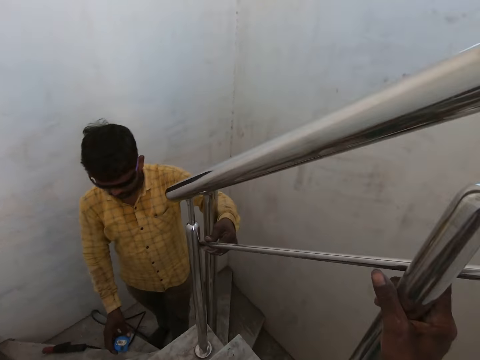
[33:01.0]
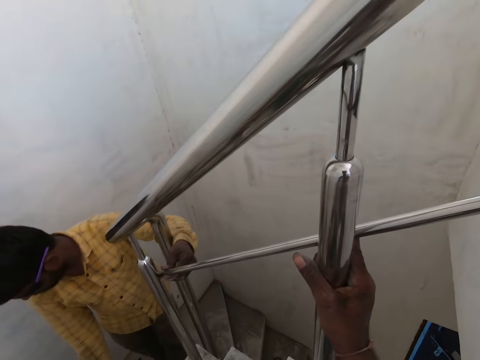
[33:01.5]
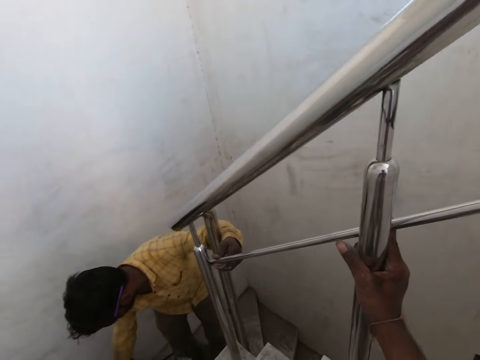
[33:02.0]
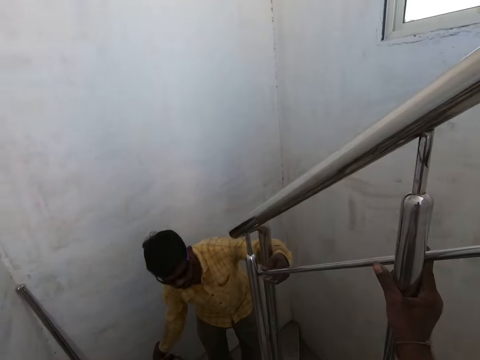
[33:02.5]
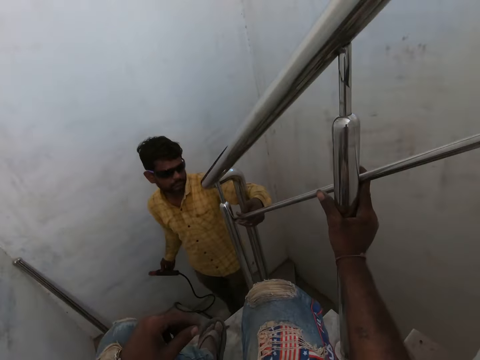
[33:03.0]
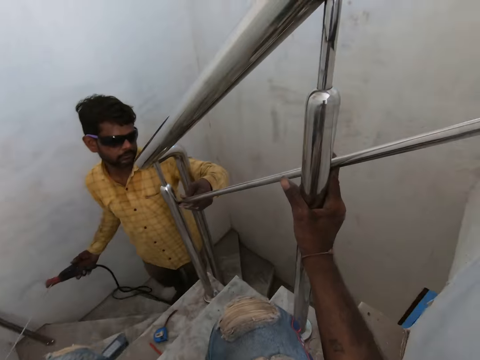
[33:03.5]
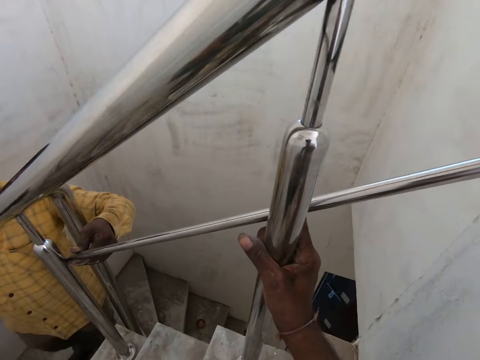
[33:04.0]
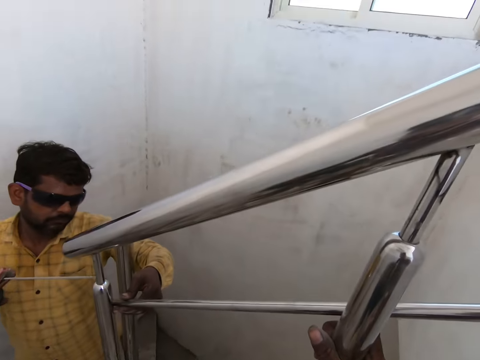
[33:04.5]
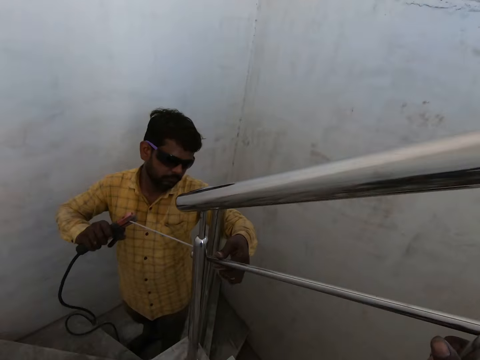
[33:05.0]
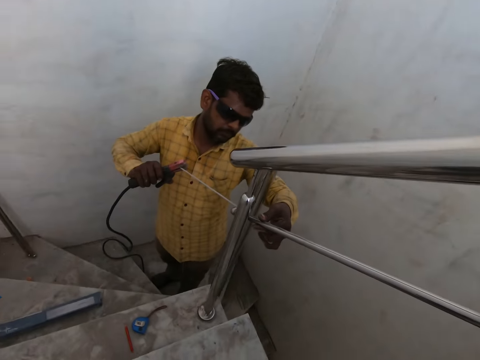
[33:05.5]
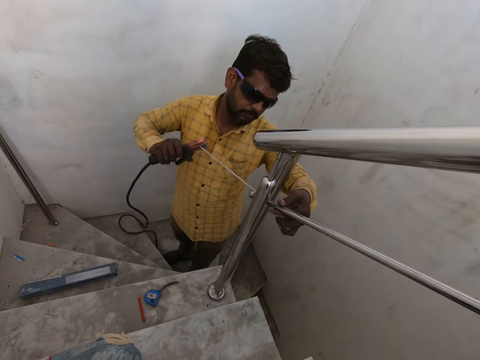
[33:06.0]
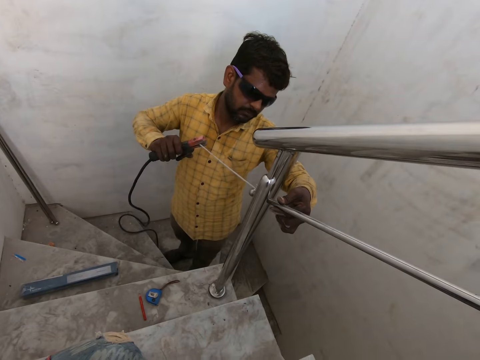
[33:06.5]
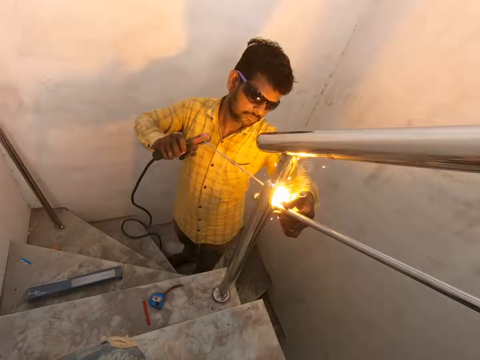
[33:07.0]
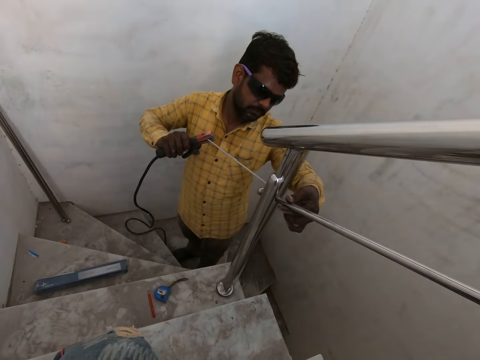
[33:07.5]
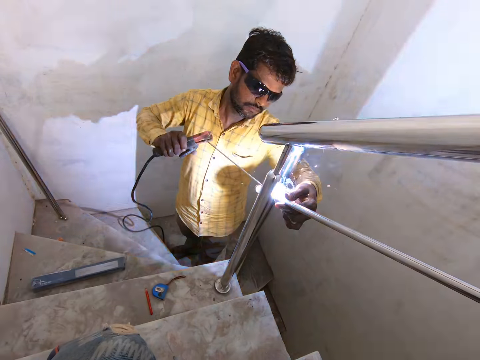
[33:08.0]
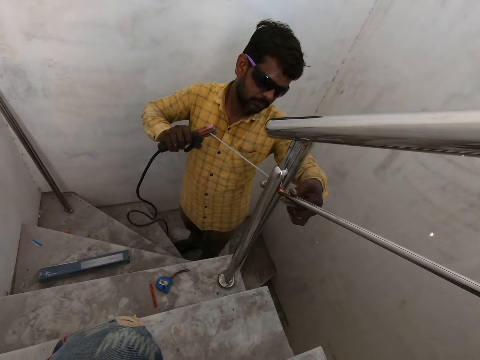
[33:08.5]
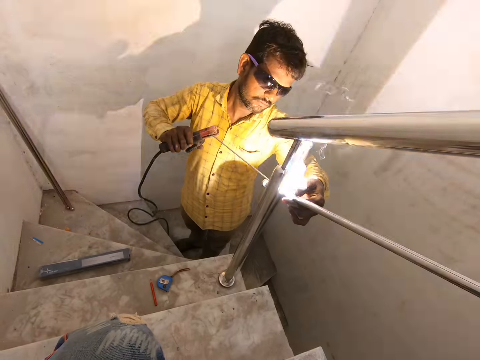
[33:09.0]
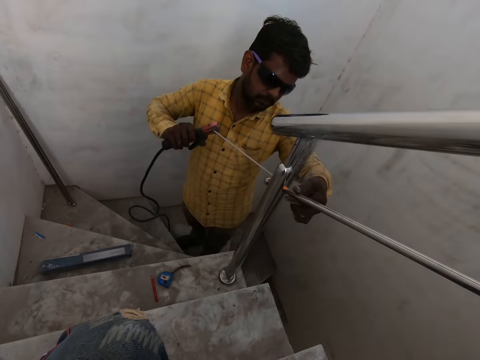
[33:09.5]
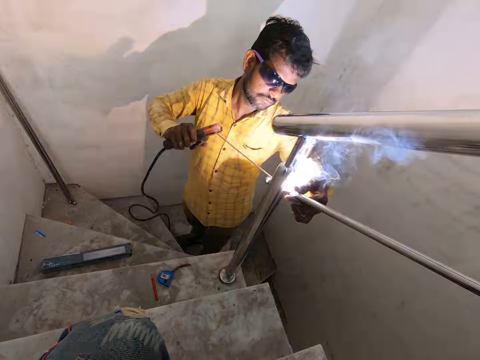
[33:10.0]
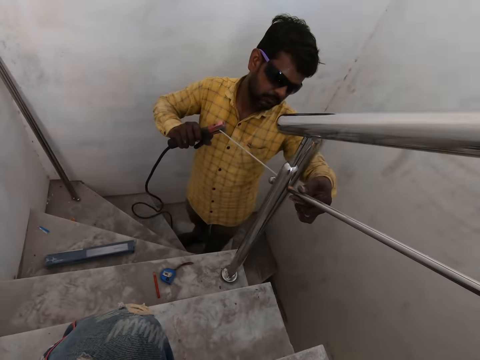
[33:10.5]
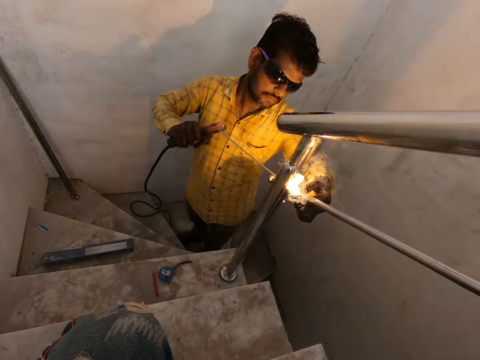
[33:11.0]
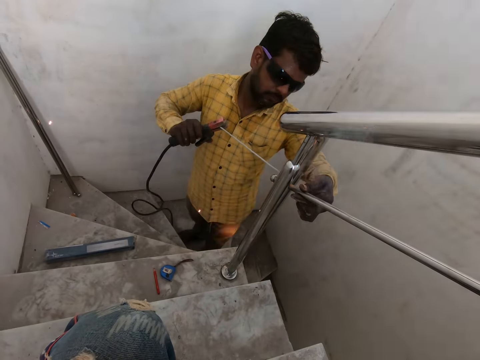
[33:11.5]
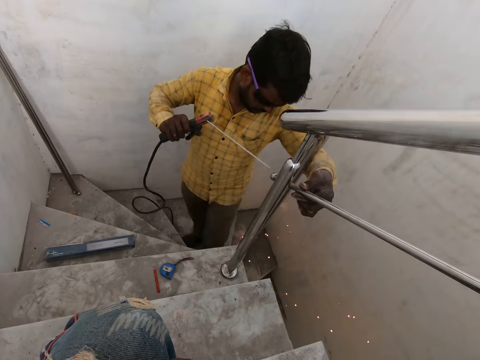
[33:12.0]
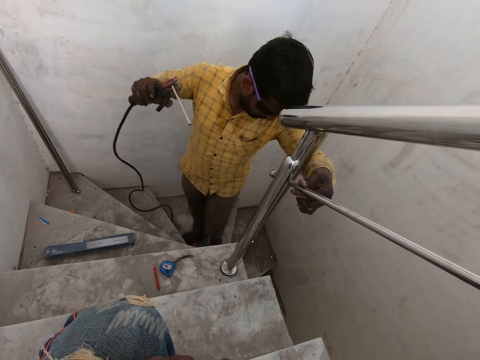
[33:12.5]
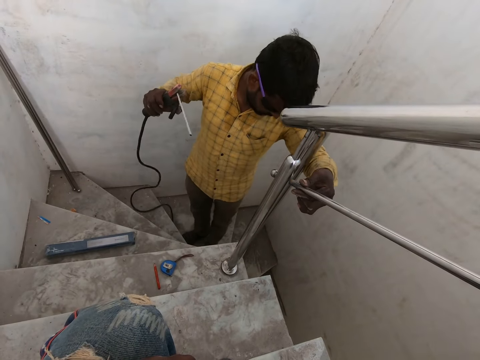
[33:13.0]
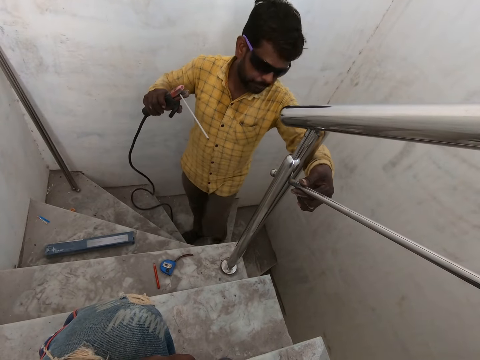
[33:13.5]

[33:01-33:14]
The man drops the measuring tape in his right hand on the staircase. The camera wearer holds a stair railing with his right hand. The man picks up the welding electrode on the staircase with his right hand. The camera wearer looks around. He looks at the man. The man welds the stair railing in his left hand to the metal balusters with the welding electrode in his right hand. The camera wearer stares at the man. He stares at the man again. The man jams his left foot to the staircase. The camera wearer stares at the man again.

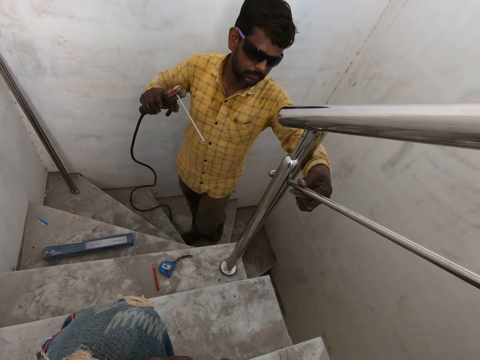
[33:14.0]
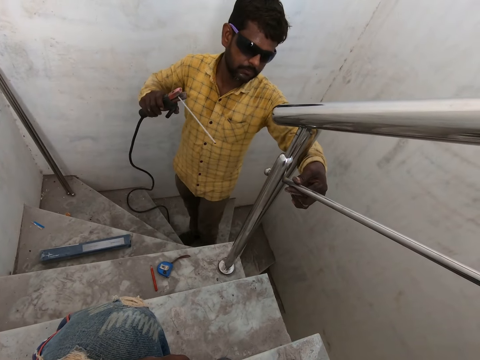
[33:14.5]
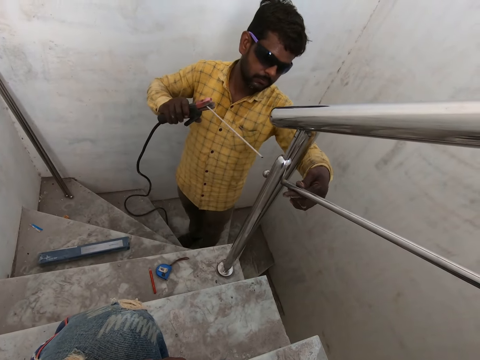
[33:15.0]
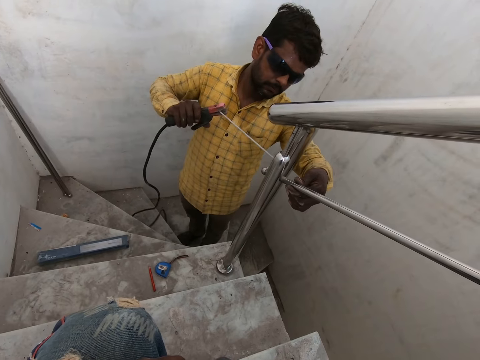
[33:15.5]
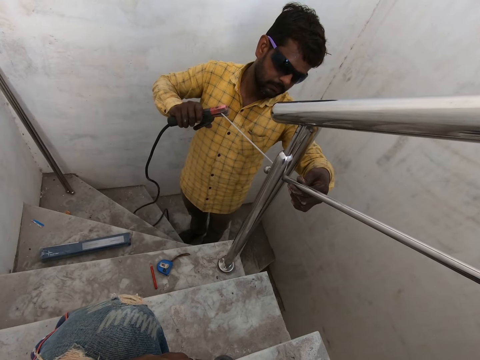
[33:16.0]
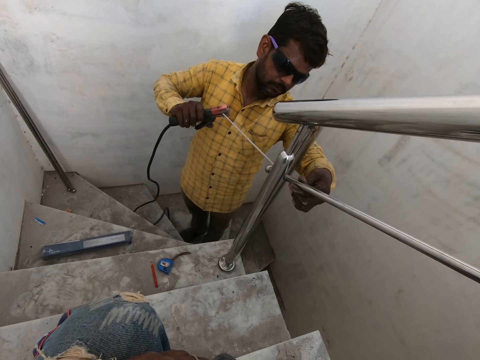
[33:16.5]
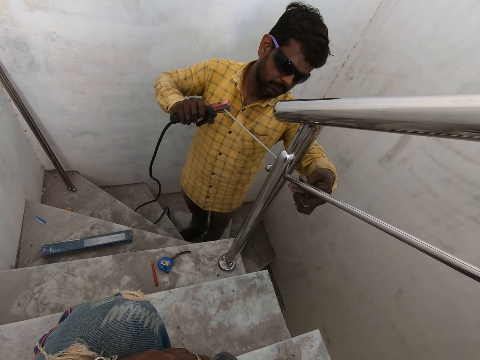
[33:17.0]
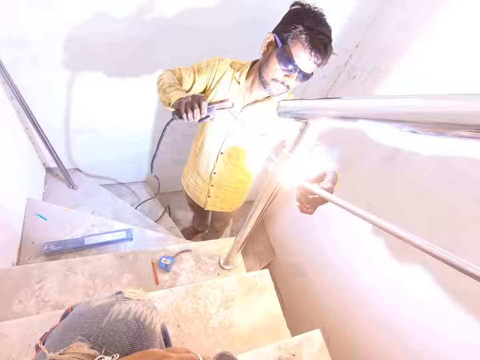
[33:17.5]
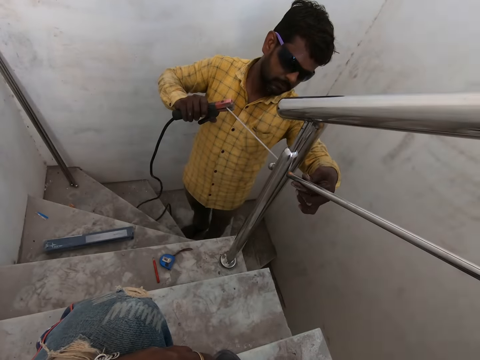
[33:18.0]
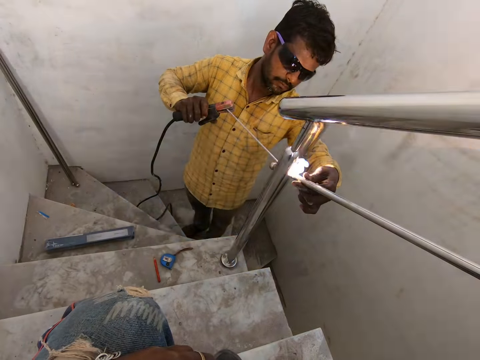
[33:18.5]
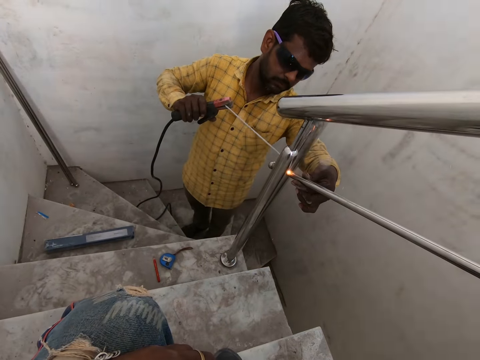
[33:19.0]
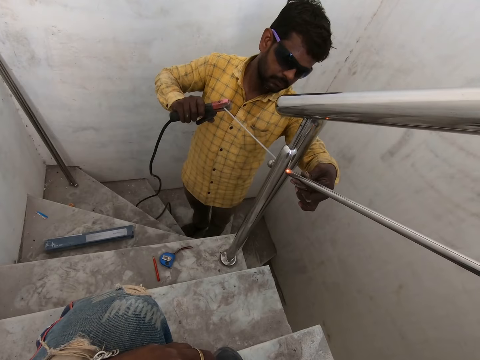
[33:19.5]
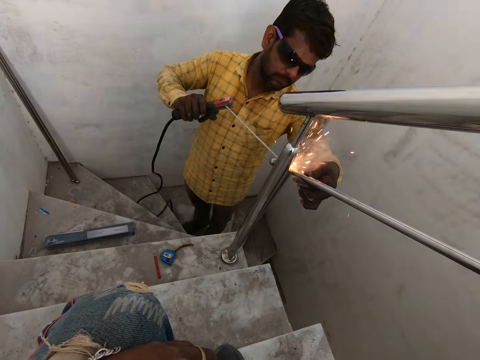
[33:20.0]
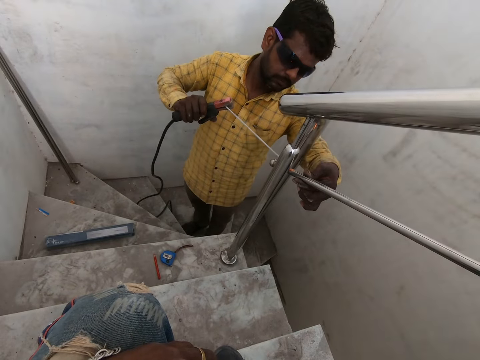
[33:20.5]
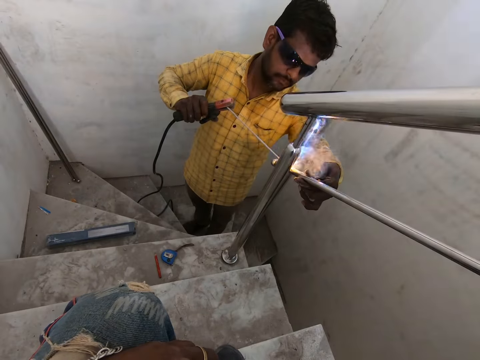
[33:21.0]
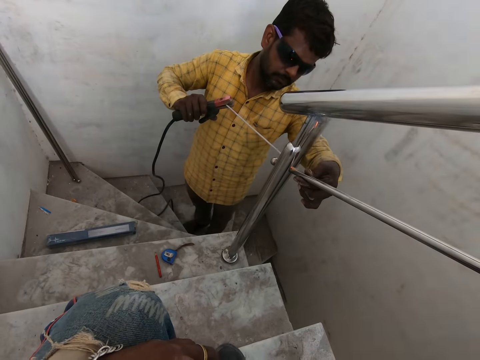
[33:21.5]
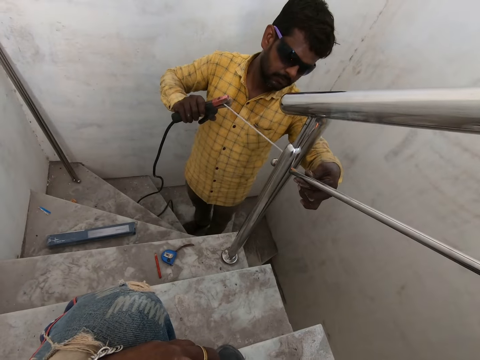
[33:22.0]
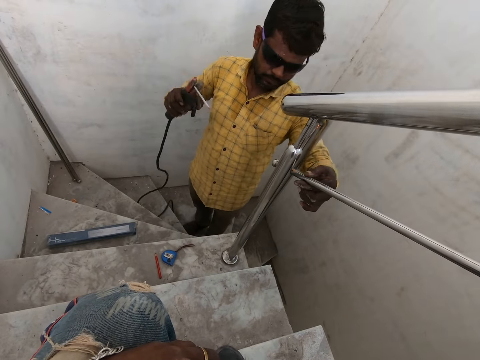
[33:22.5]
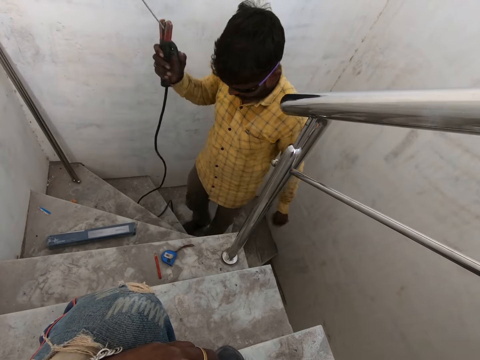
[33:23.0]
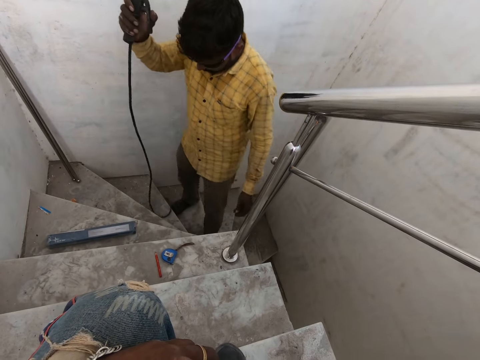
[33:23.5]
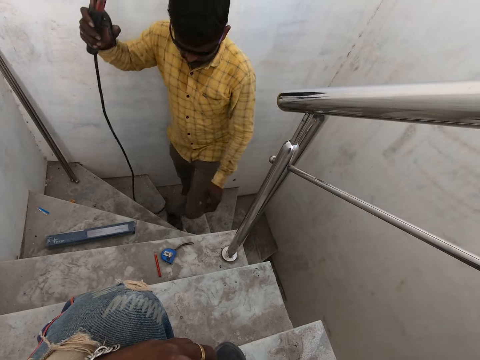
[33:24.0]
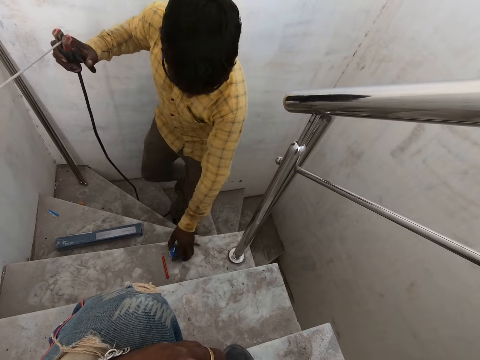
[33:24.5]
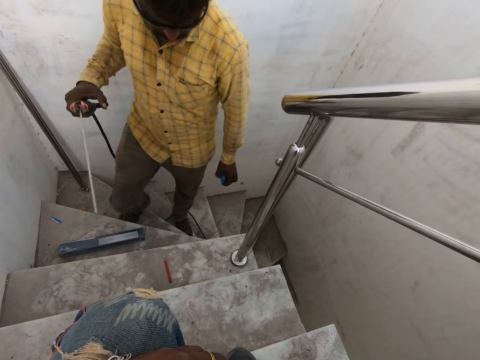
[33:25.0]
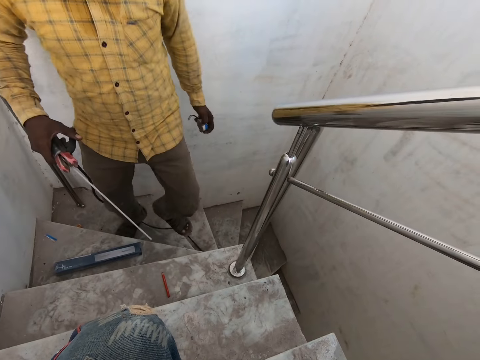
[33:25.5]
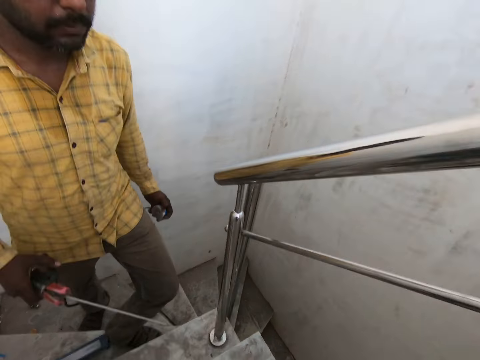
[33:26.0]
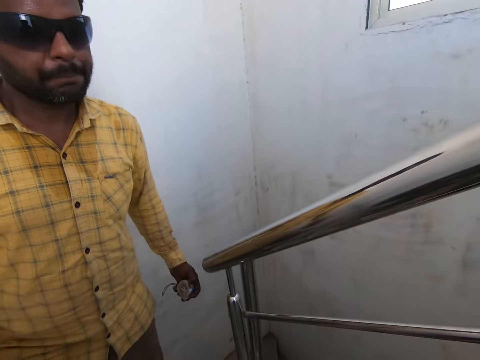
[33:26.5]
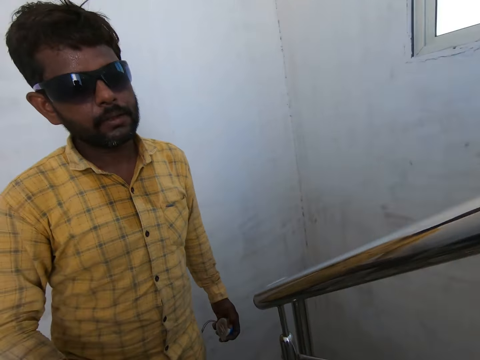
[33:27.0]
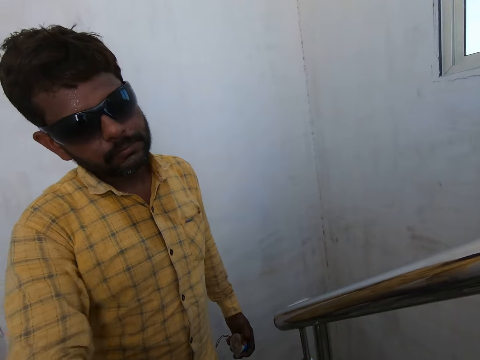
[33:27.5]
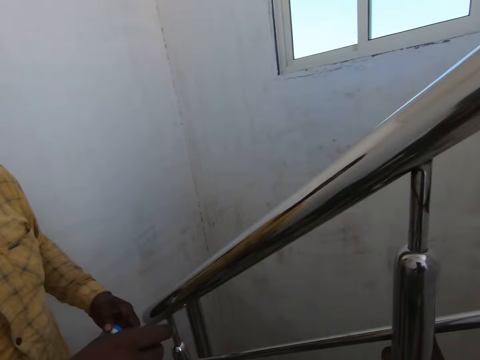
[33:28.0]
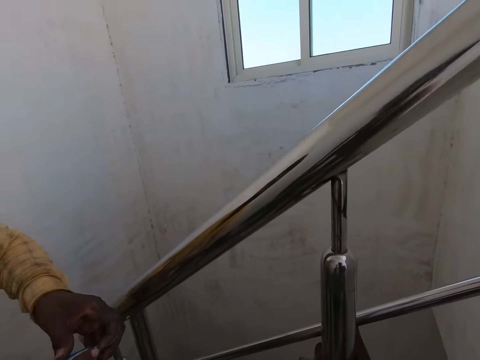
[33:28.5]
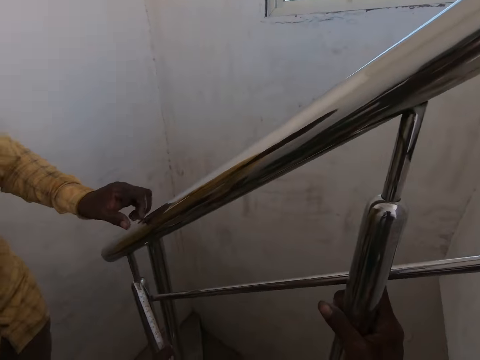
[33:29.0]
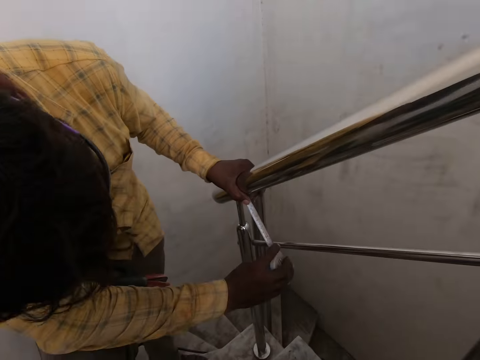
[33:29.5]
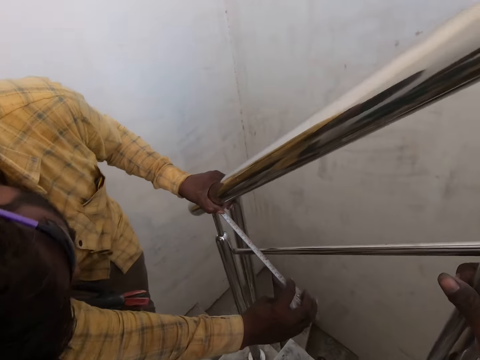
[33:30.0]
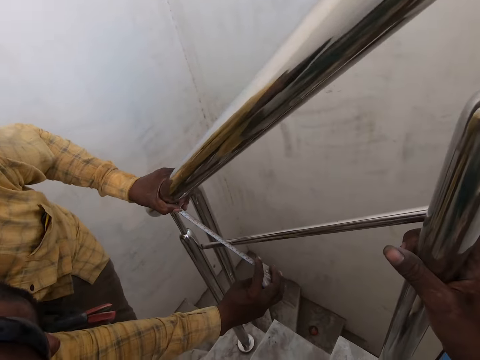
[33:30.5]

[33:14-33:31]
The man welds the stair railing in his left hand to the metal balusters with the welding electrode in his right hand. The camera wearer stares at the man. They stare at the man again. The man picks up the measuring tape on the staircase with his left hand. The camera wearer stares at the man again. They look at the man. The man walks up the staircase. The camera wearer looks at the man again. The man converses with the camera wearer. The camera wearer looks aside. The man measures spaces between the stair railing and the rail cap with the measuring tape in his right hand.
